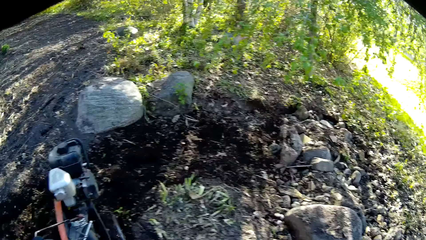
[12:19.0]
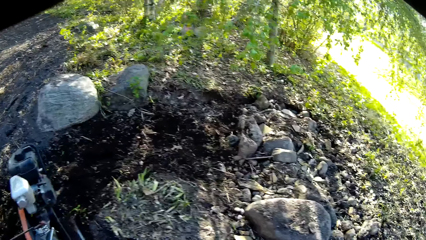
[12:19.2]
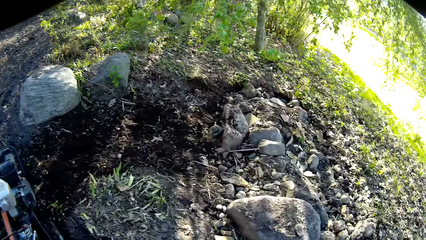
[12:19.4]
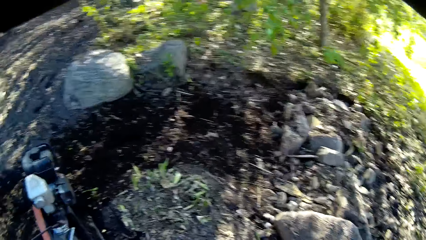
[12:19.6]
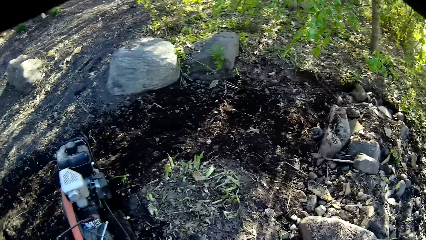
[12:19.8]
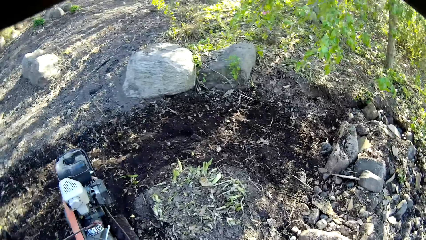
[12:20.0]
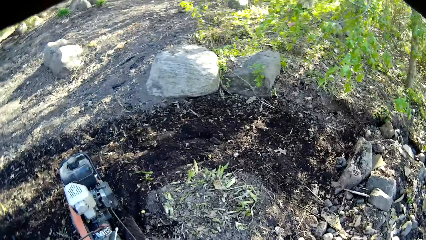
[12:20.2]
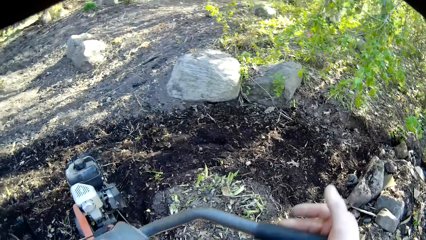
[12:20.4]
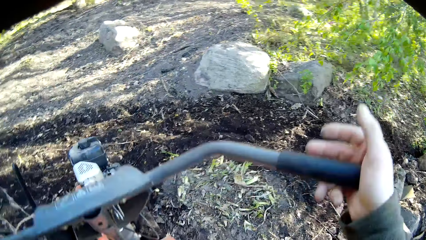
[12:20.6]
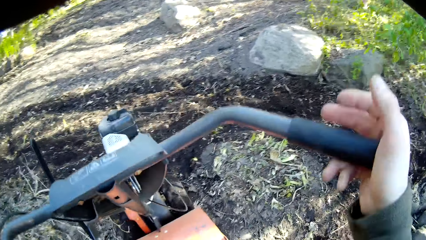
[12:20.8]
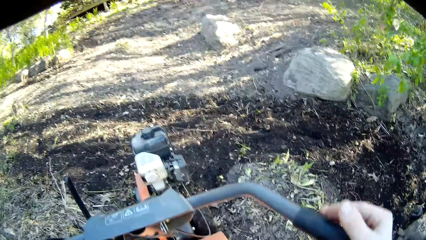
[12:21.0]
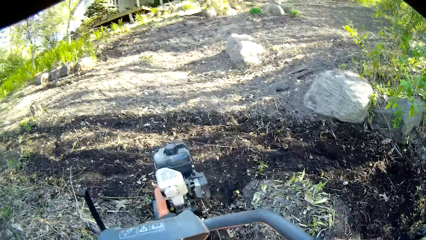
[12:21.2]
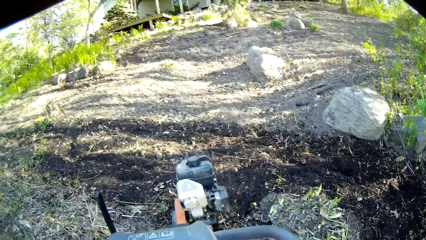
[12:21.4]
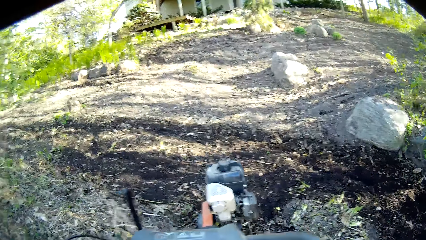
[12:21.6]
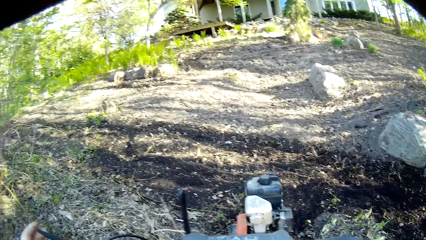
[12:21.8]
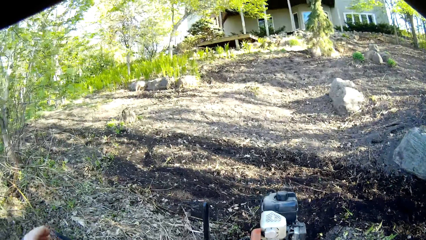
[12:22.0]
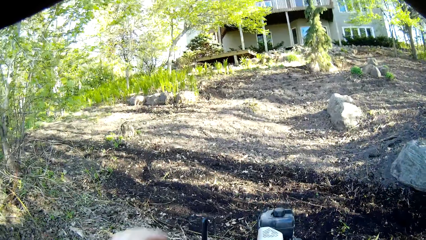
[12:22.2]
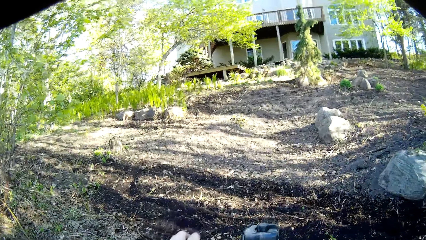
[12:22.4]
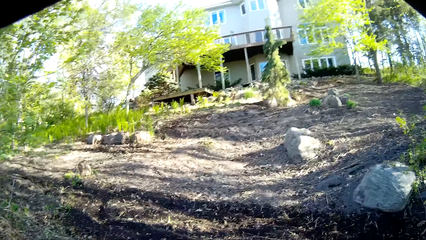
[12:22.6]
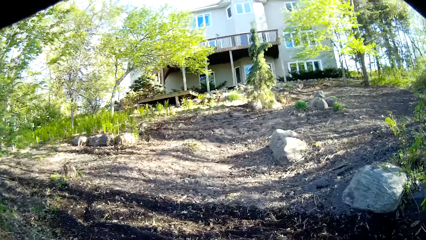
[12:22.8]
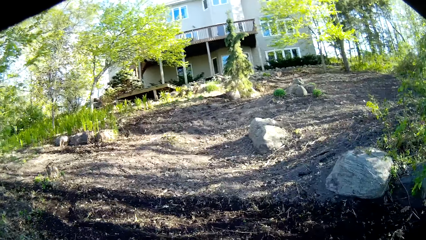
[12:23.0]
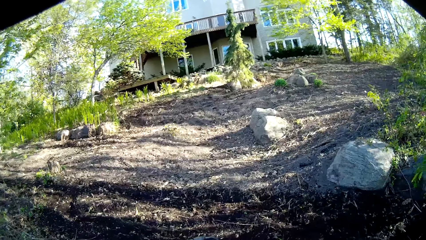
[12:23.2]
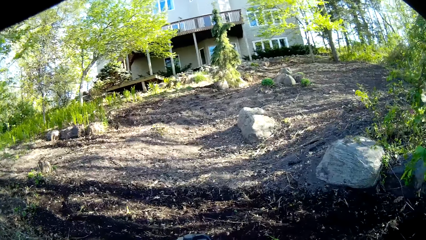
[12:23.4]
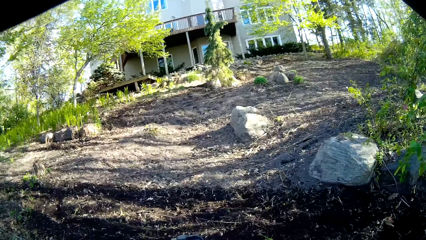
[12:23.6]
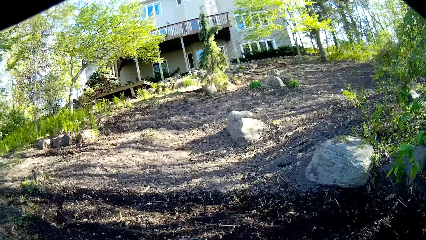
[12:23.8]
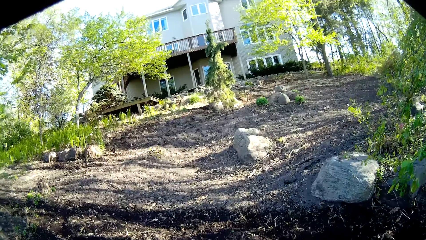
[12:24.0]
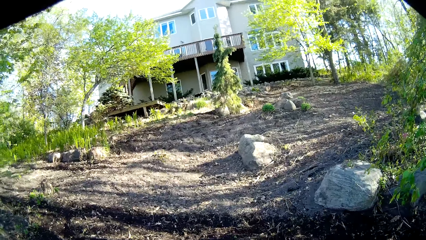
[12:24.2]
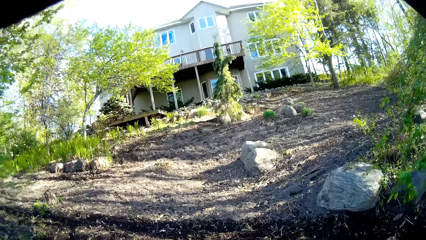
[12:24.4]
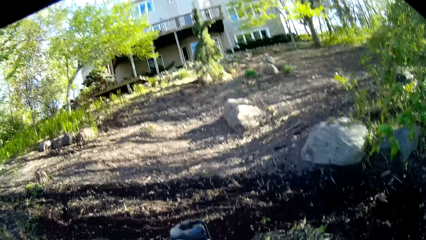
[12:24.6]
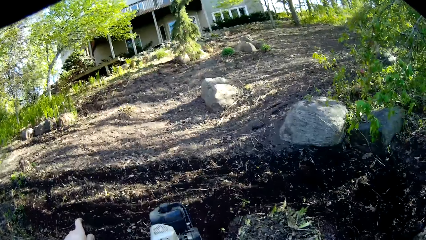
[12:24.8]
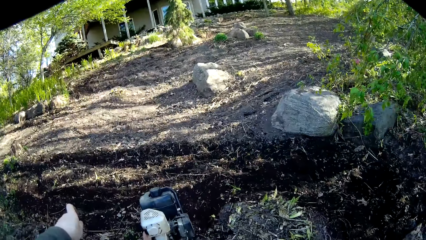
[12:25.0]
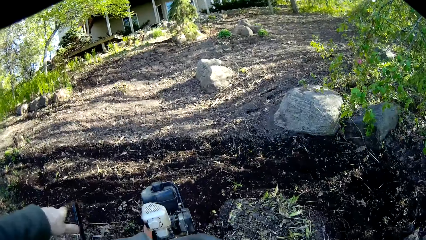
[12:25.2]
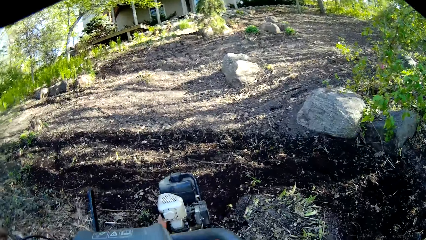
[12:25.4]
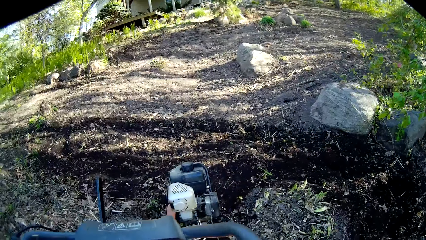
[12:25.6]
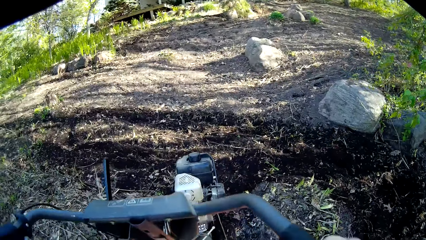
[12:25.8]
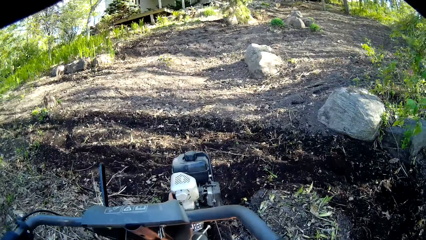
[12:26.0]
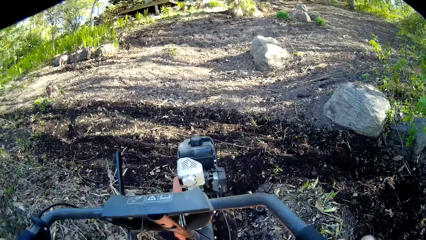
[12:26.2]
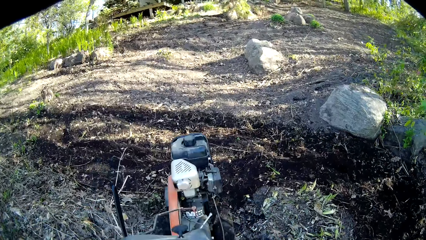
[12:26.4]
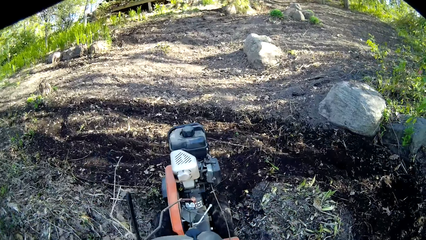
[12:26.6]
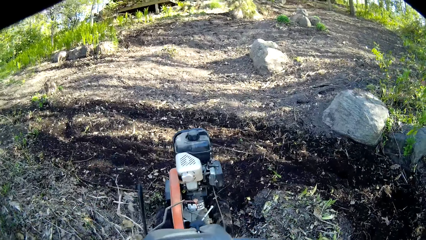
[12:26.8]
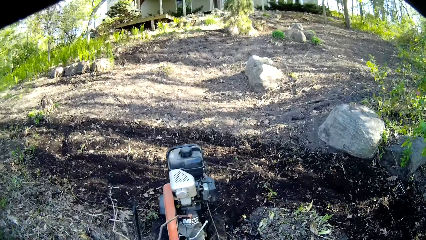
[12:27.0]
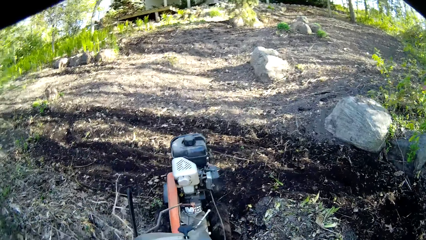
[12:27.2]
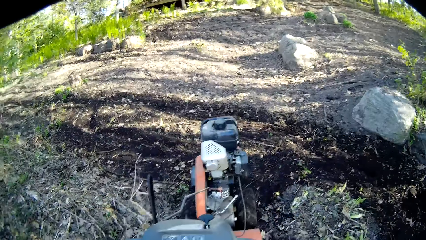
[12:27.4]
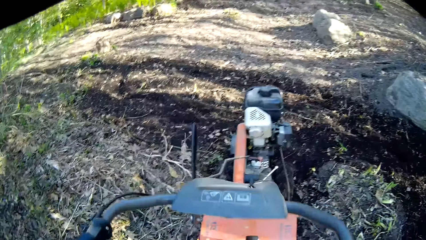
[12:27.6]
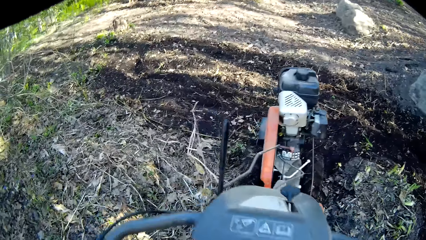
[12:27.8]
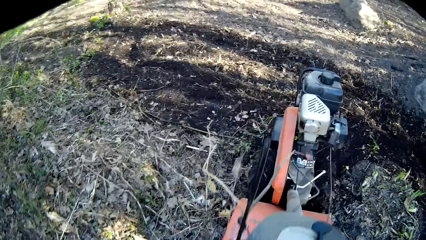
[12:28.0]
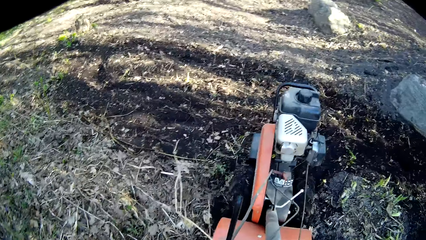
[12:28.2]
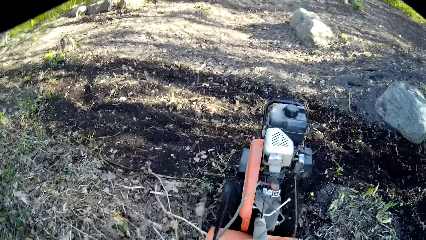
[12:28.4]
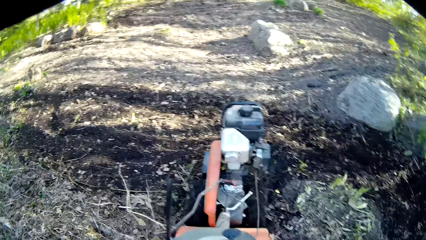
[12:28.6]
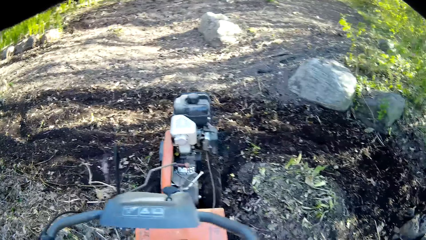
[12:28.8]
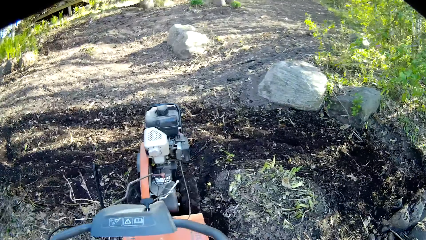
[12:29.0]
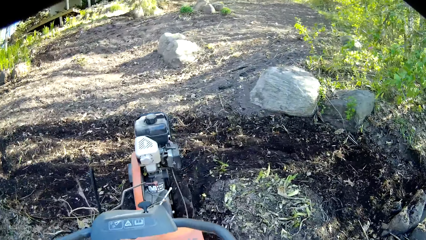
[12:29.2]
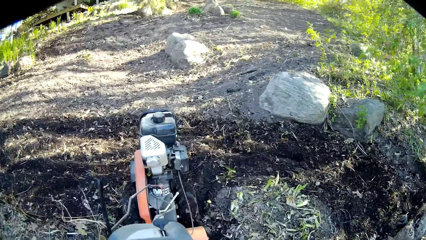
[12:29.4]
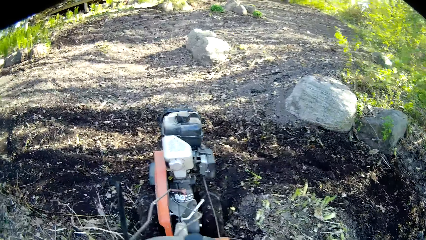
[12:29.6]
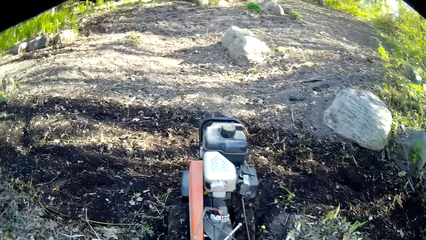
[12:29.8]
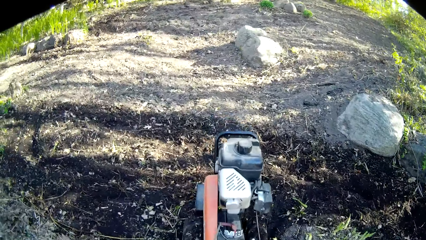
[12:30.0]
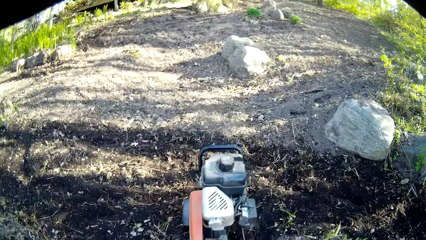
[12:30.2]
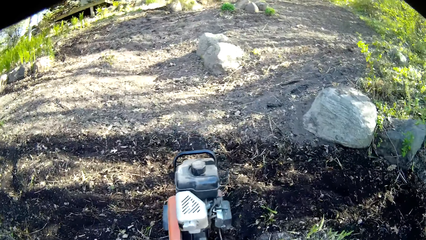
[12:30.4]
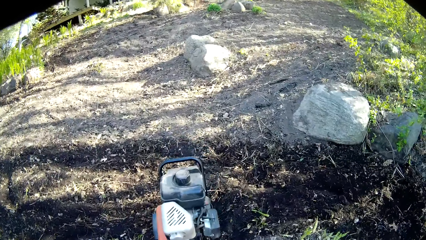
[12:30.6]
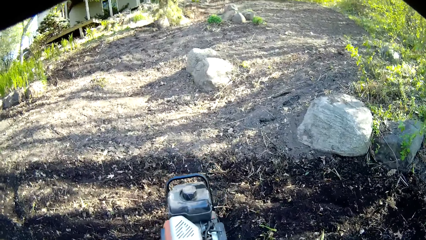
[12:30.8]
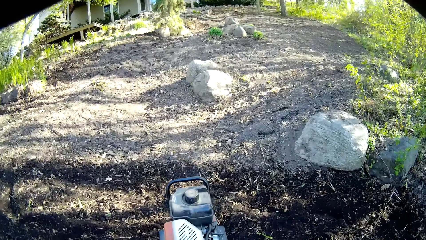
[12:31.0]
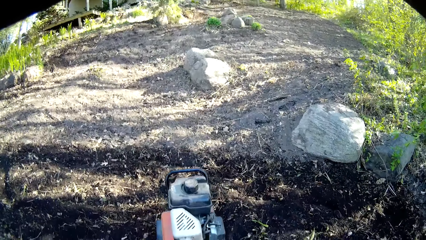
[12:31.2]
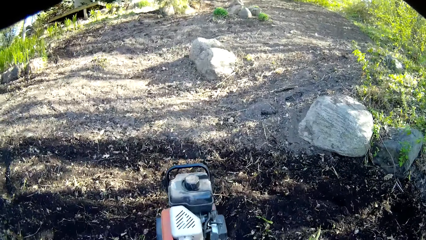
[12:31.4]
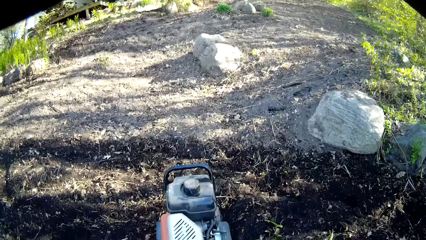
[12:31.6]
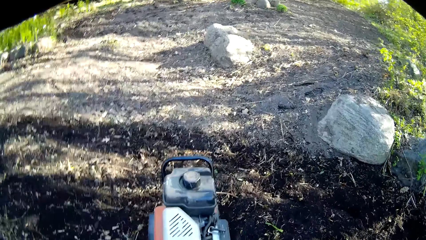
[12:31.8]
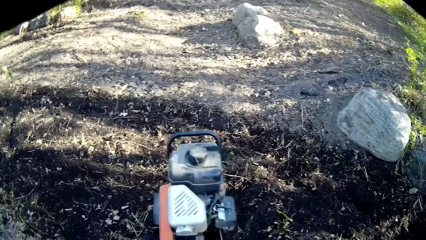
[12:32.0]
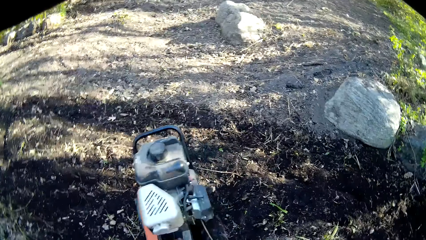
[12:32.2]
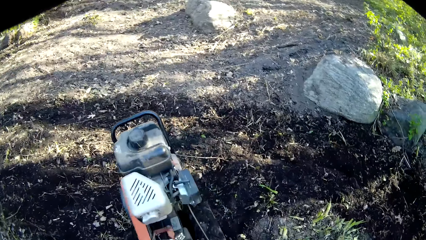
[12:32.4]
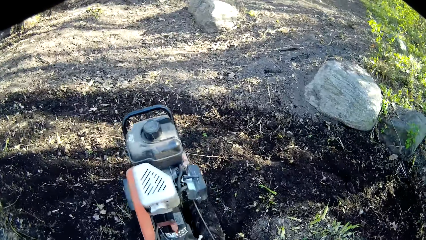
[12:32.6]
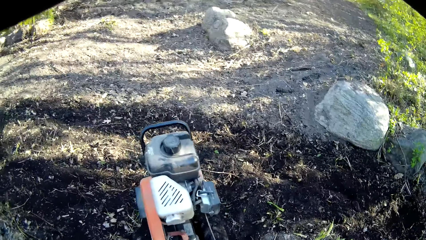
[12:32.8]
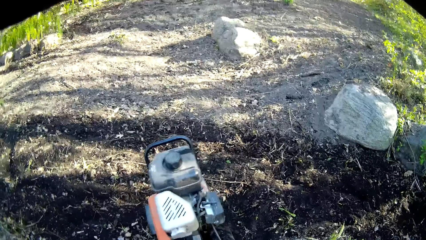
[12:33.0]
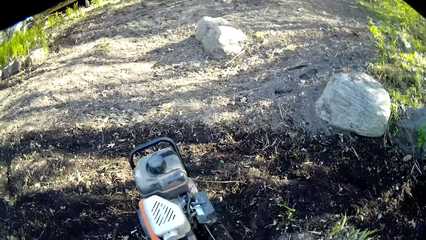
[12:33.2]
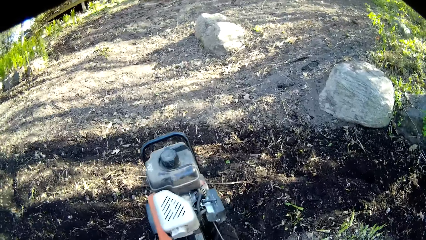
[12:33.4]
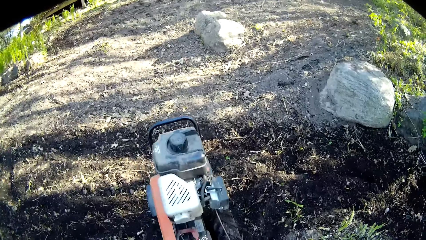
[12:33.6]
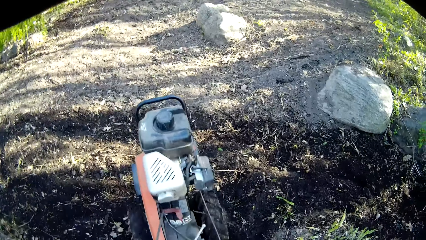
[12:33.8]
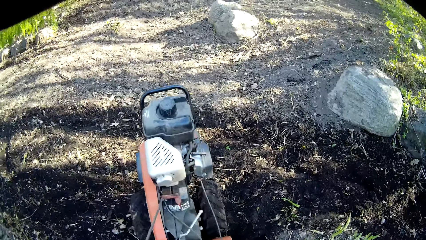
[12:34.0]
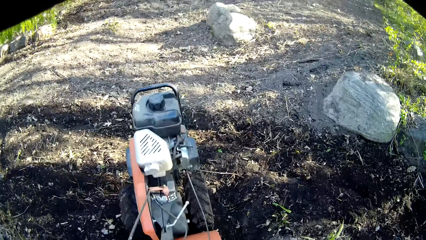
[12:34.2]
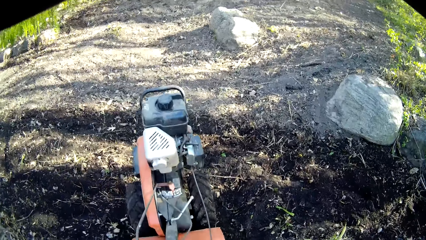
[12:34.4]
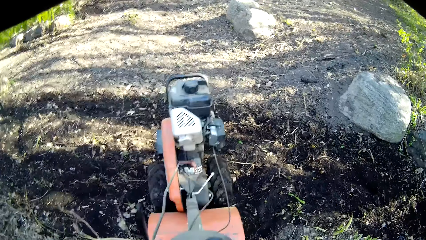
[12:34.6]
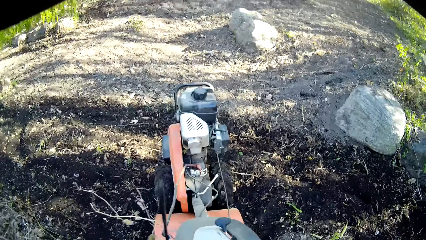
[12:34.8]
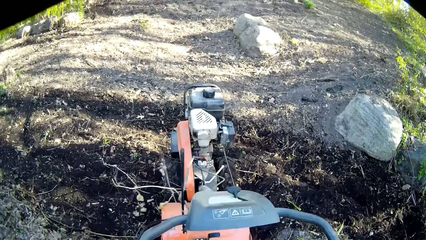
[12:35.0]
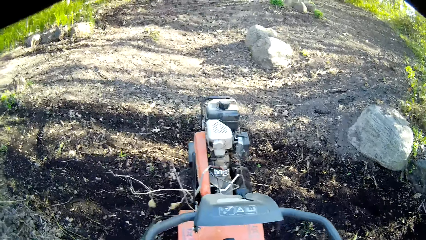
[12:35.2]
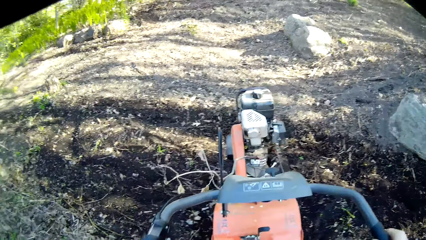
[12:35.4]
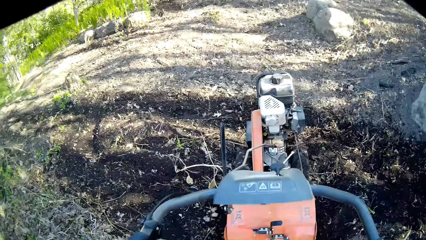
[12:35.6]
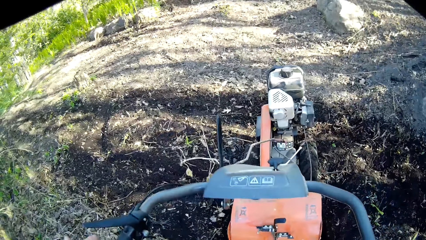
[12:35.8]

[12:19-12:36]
The camera wearer lifts the handle bar of the tiller with both hands. He pulls the lever of the tiller with his left hand. He adjusts the lawn mower with his hand. He tills the soil in the garden with the tiller in his hands. He weeds using the lawn mower.
